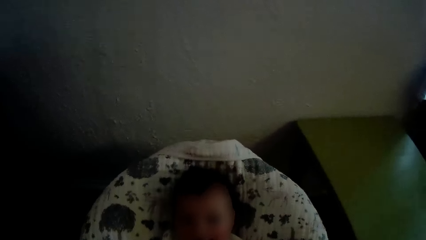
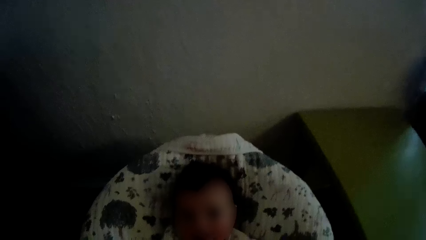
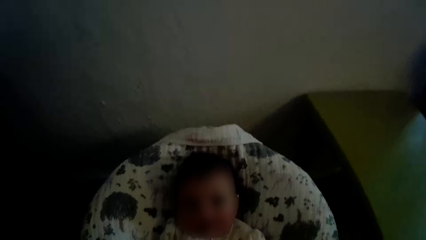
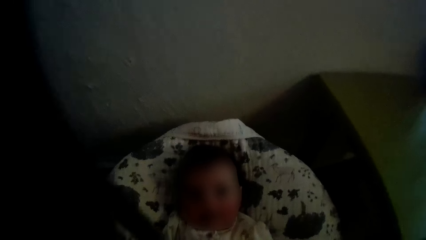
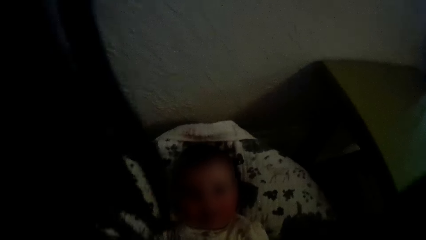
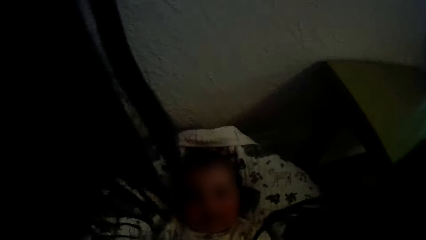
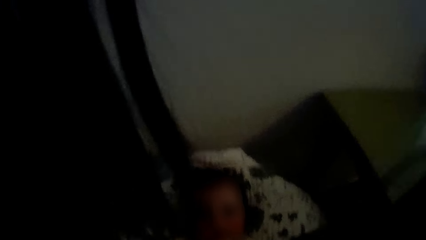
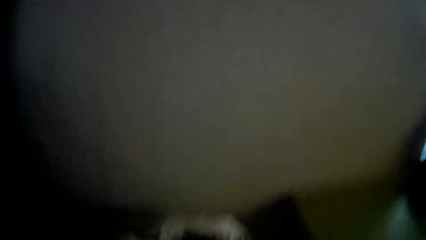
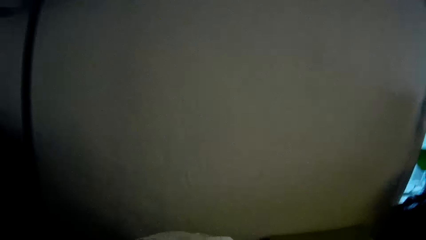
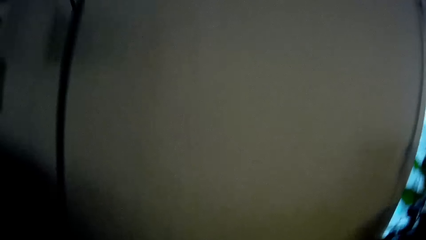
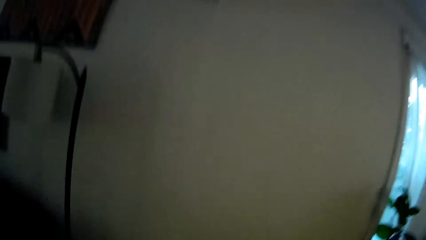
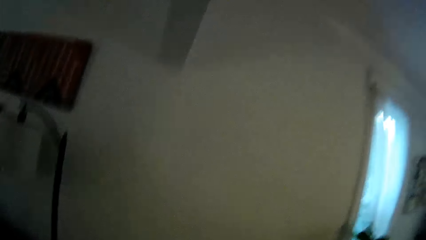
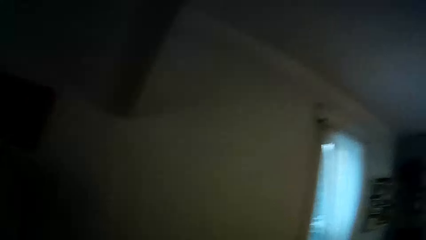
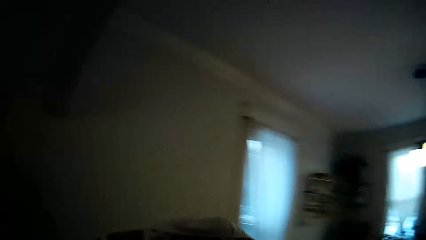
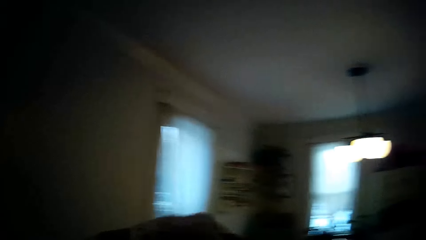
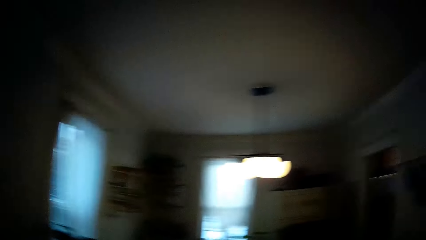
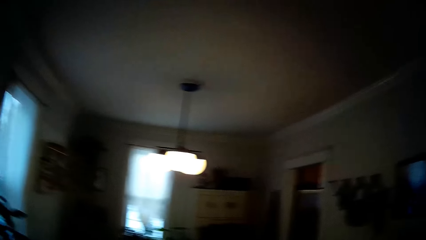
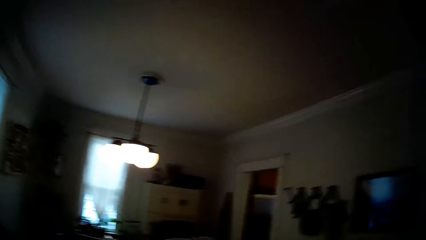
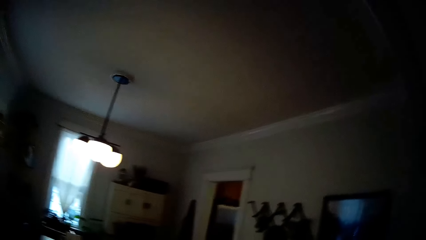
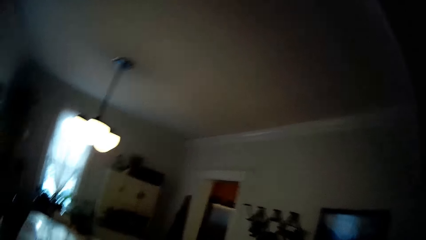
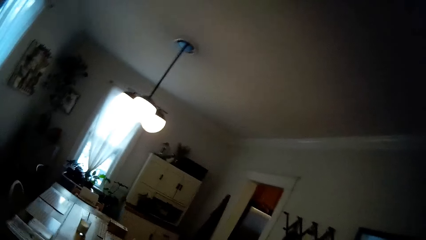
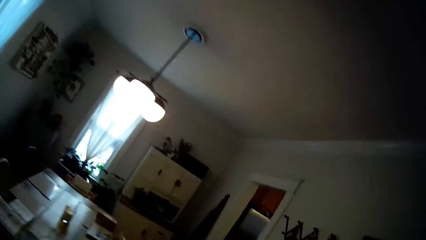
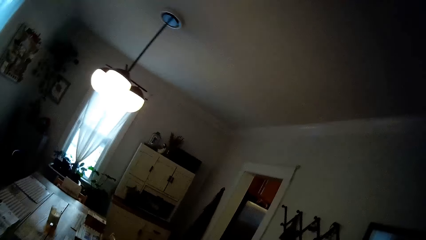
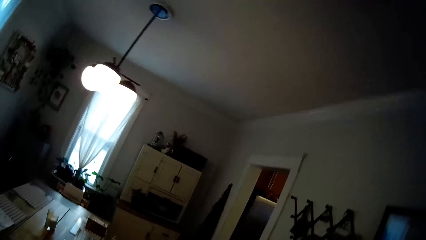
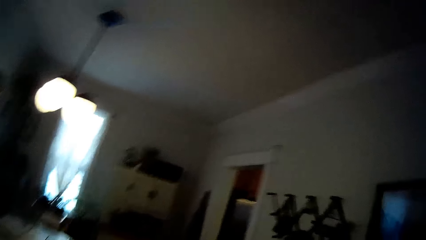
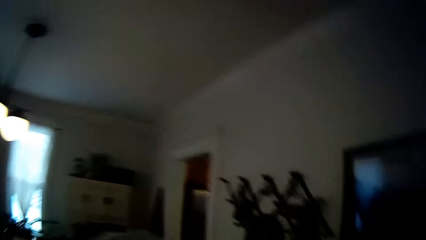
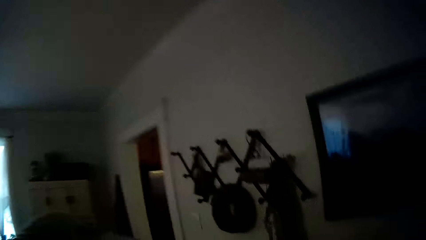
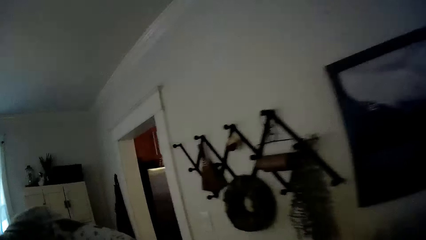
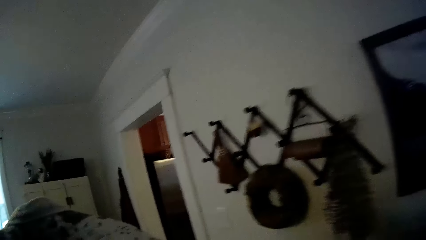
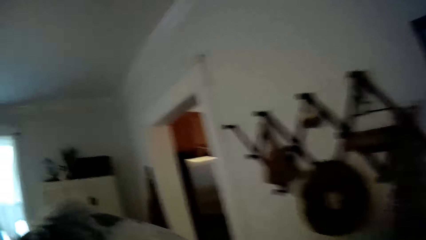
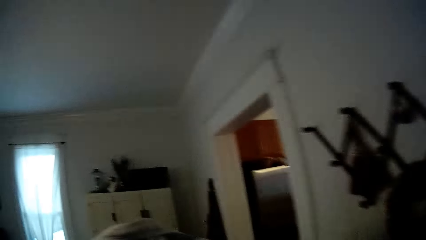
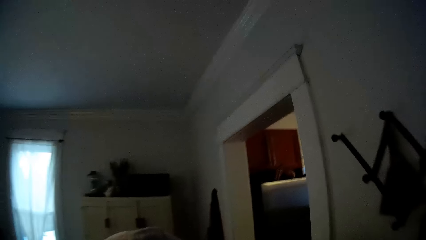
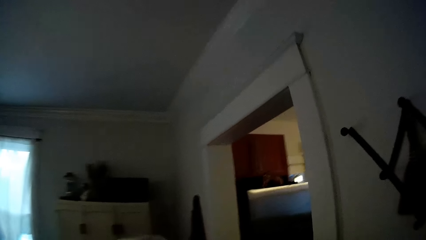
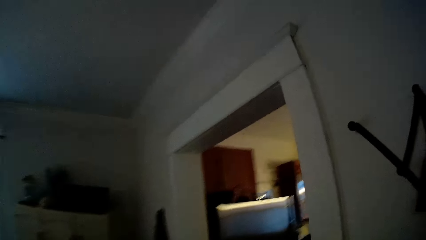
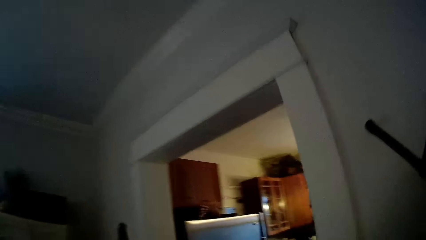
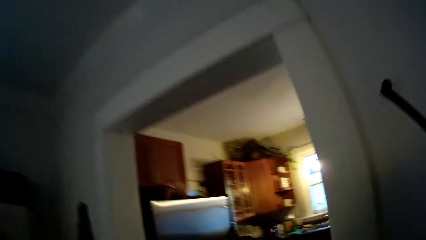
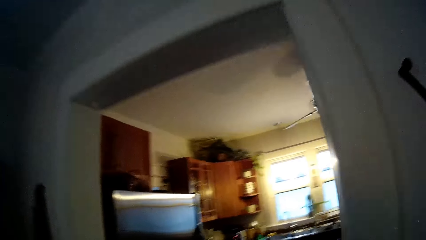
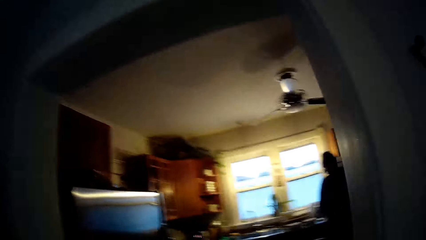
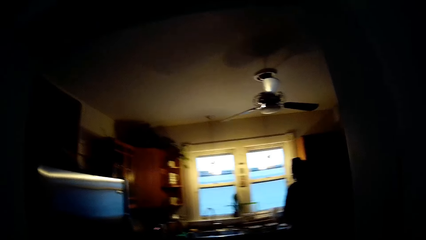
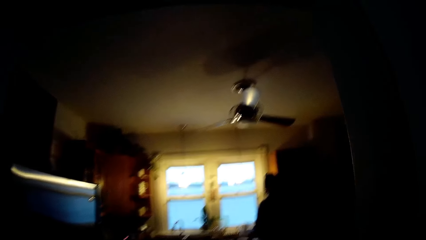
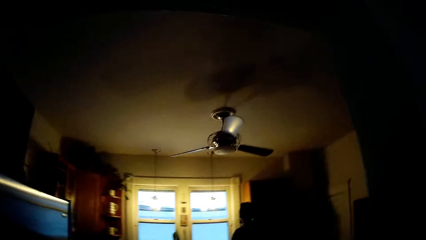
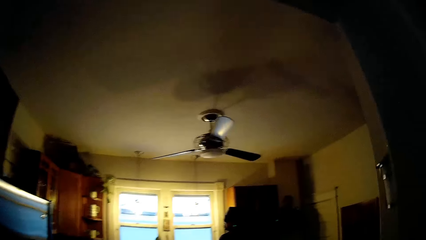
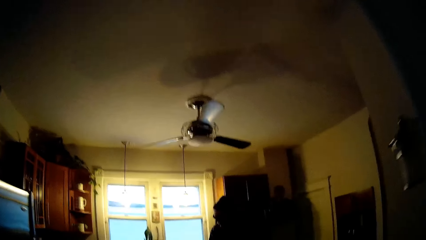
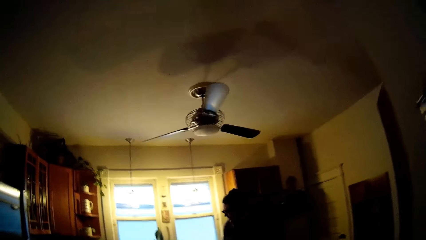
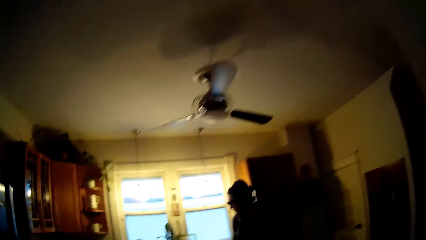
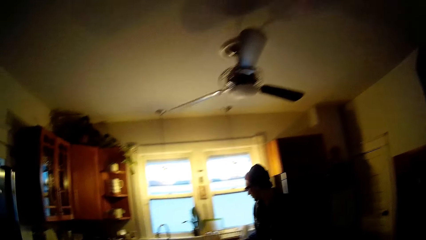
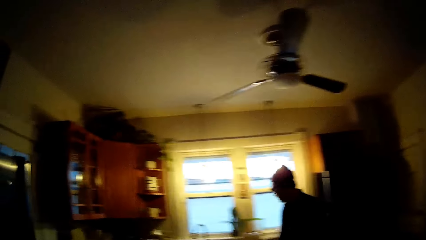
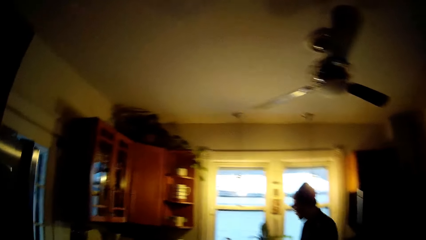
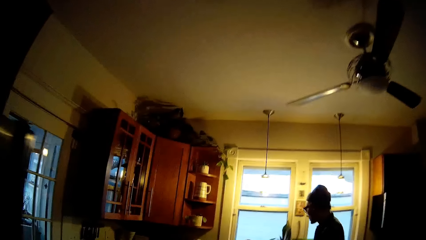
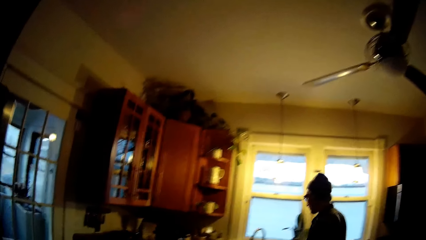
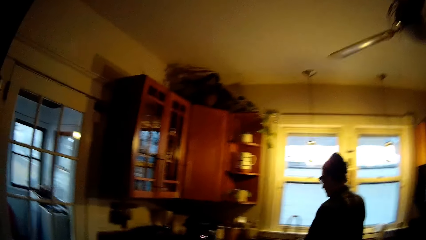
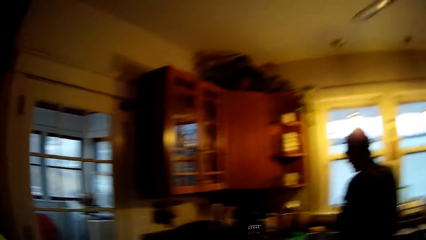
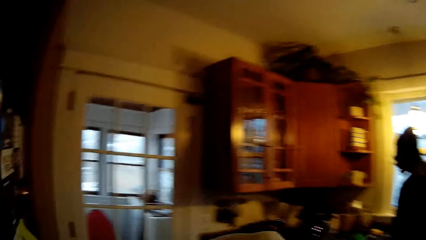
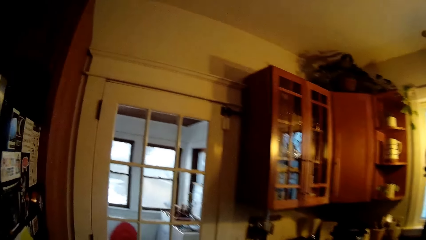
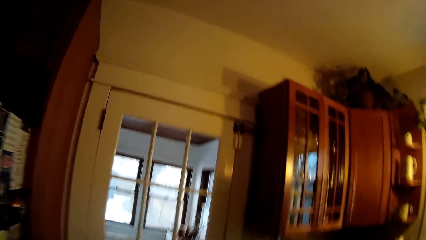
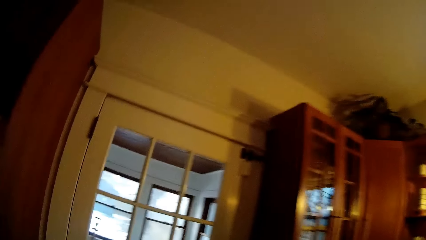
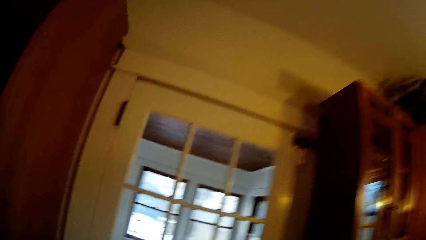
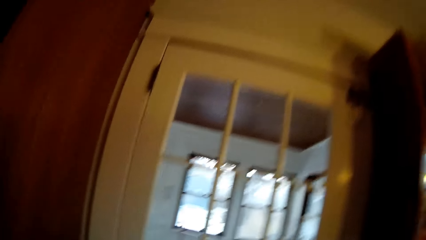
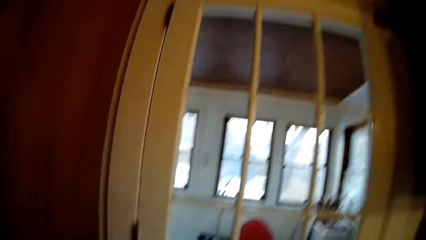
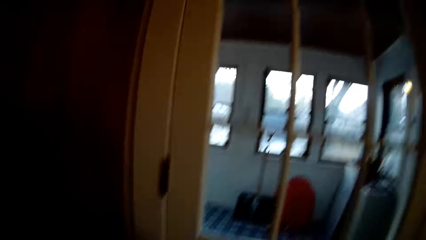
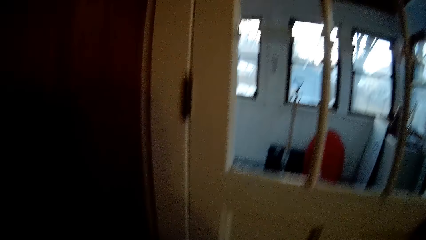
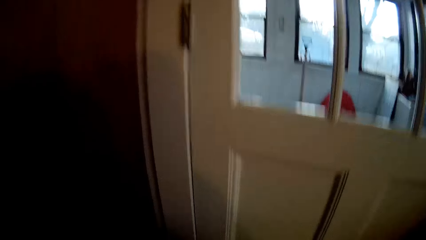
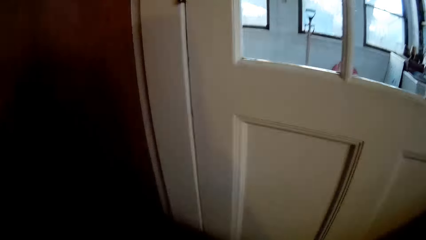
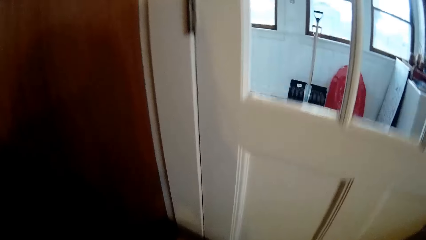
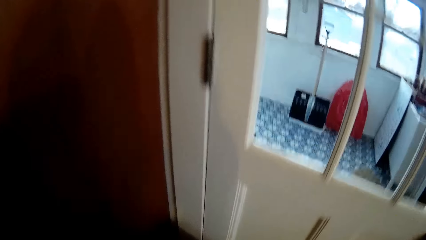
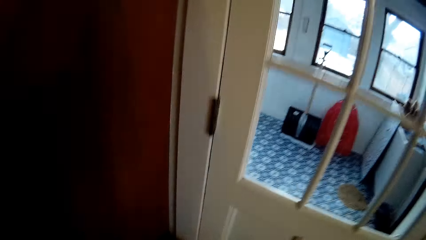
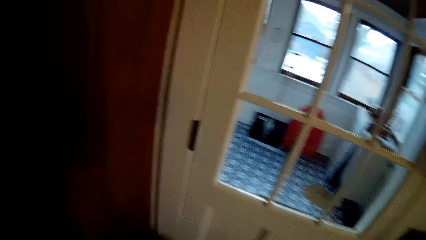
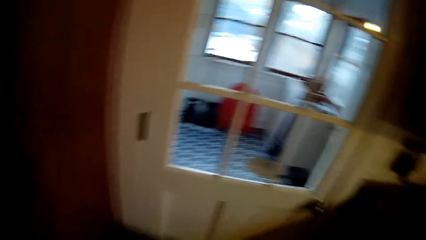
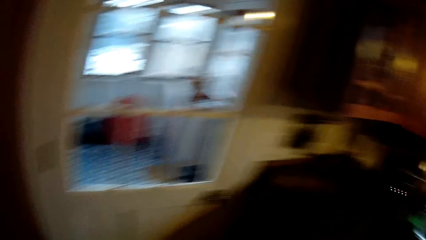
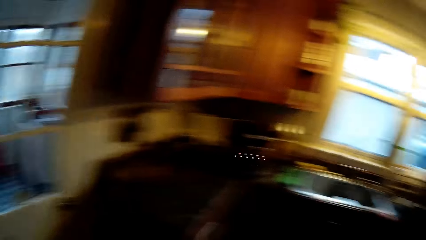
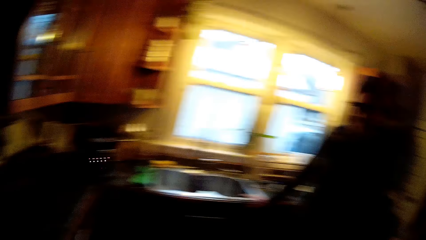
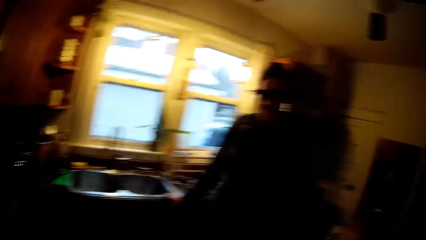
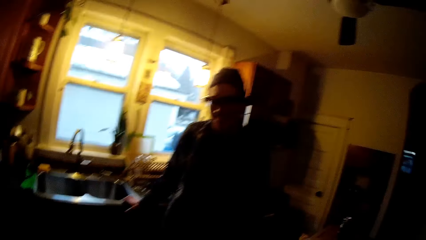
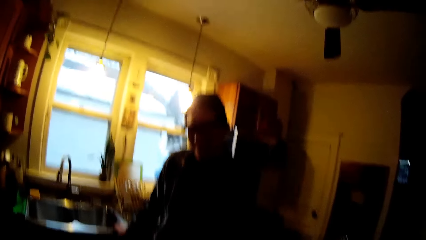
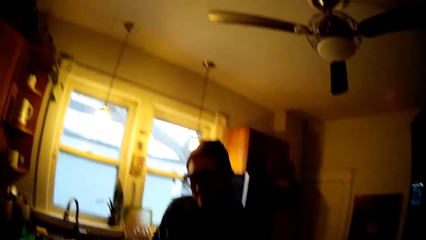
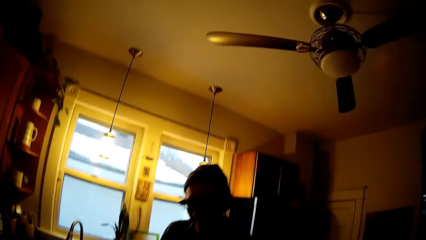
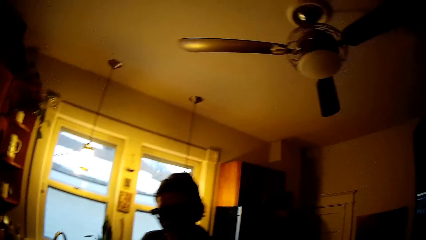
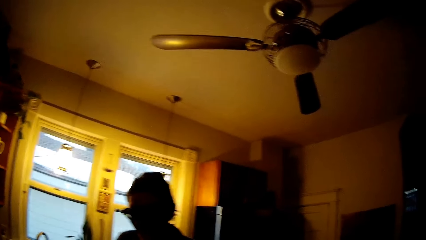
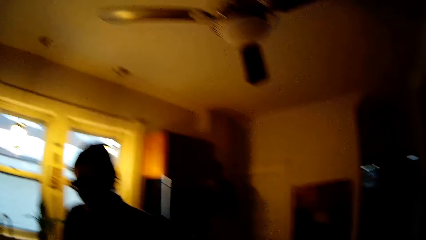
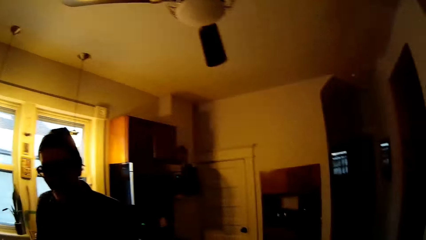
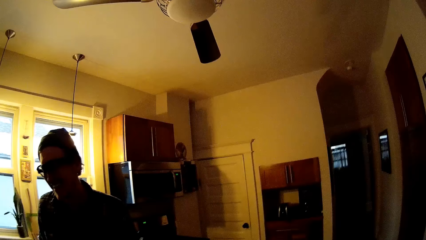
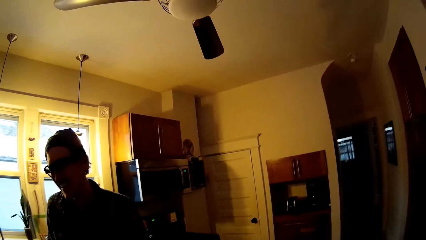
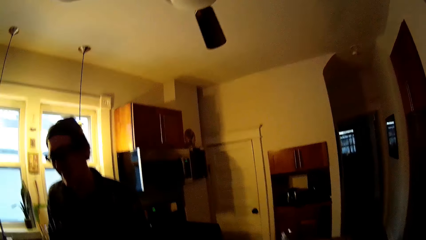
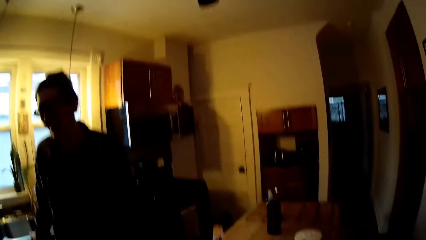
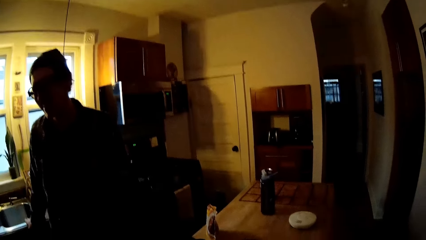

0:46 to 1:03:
The camera wearer walks to a door in a kitchen. They walk to the kitchen.
